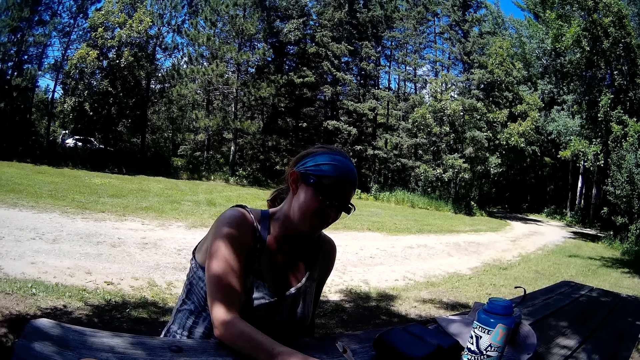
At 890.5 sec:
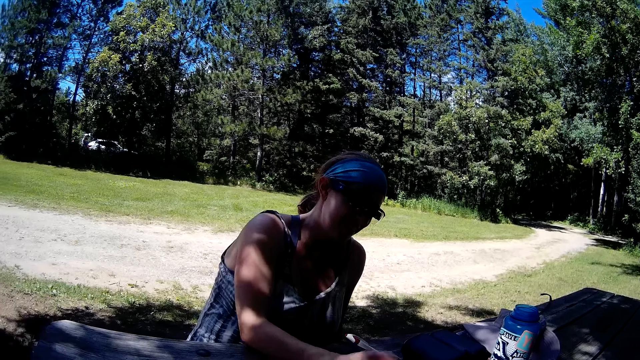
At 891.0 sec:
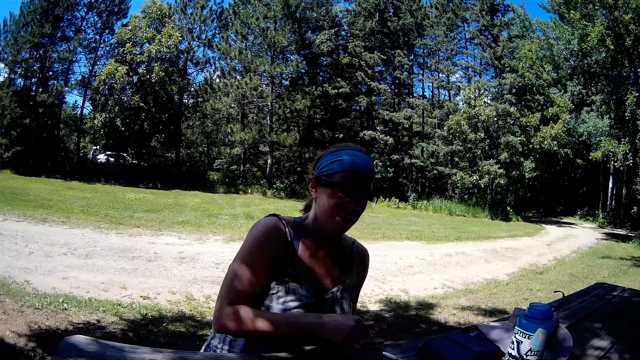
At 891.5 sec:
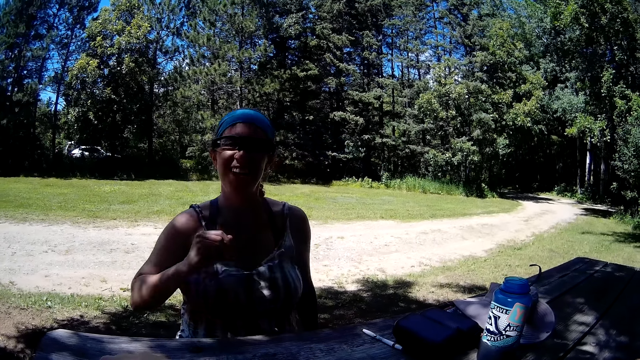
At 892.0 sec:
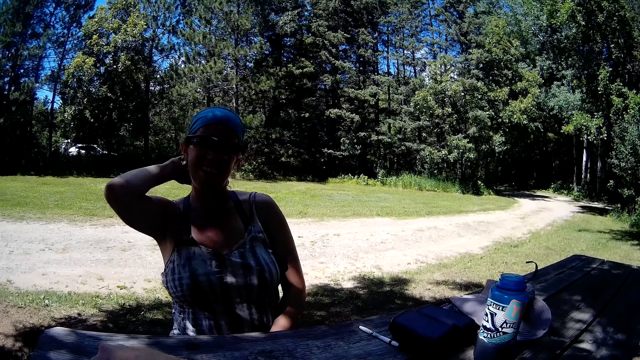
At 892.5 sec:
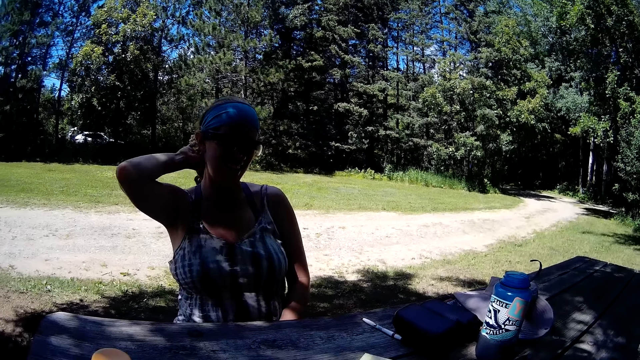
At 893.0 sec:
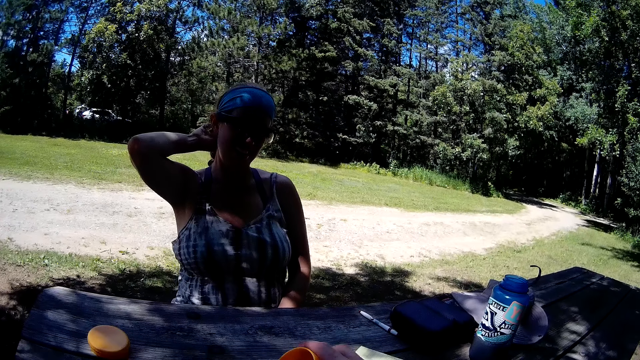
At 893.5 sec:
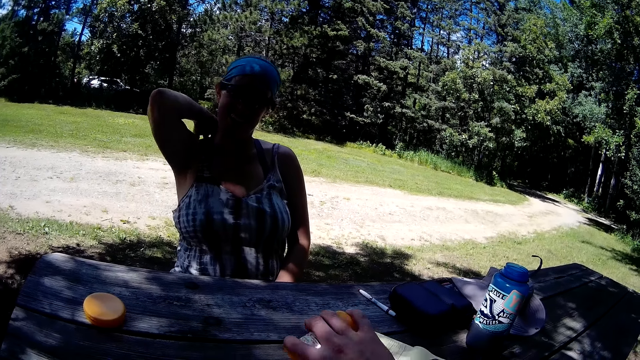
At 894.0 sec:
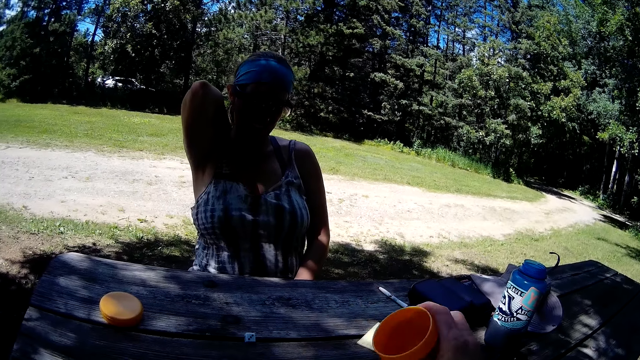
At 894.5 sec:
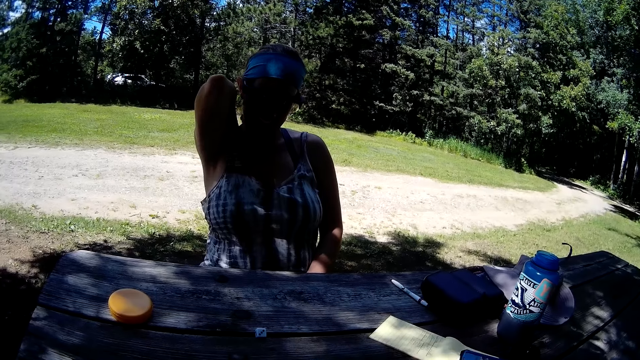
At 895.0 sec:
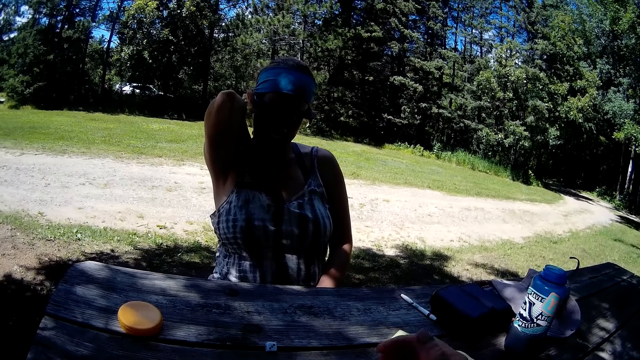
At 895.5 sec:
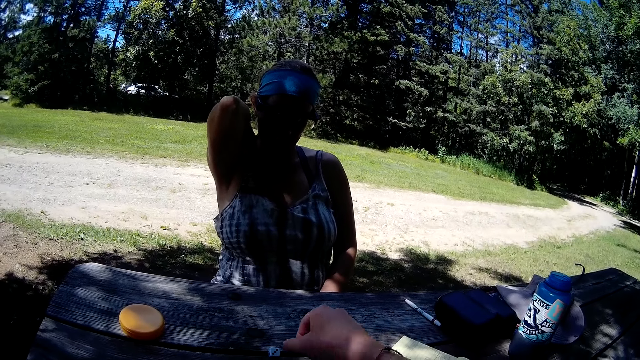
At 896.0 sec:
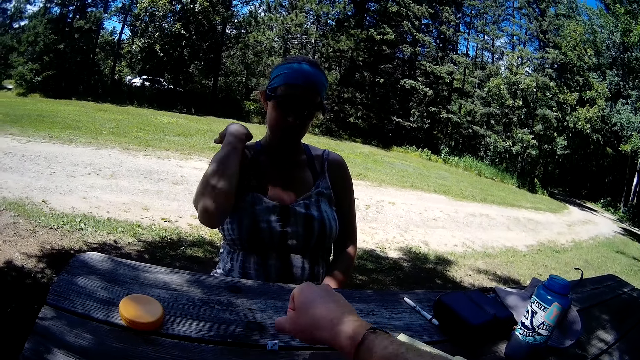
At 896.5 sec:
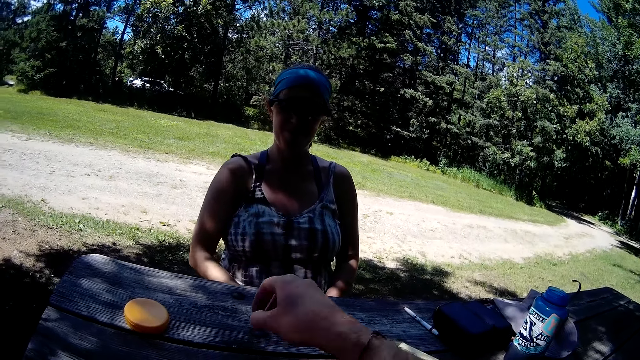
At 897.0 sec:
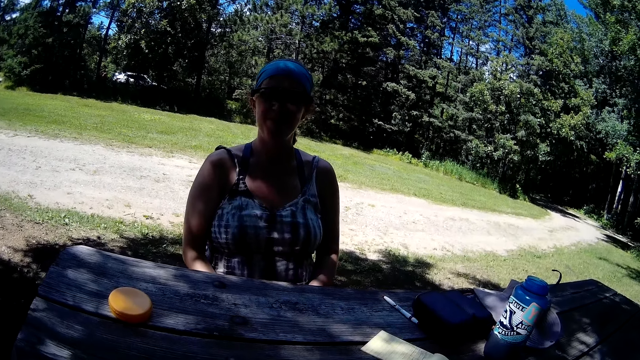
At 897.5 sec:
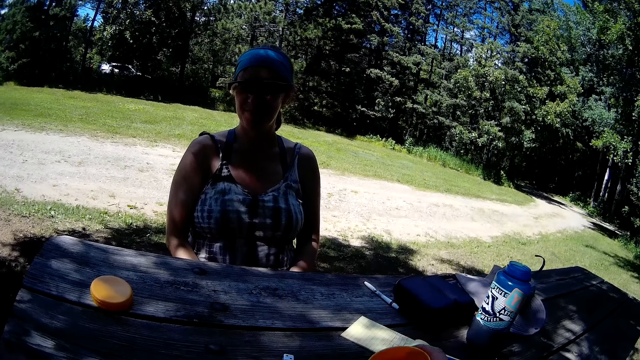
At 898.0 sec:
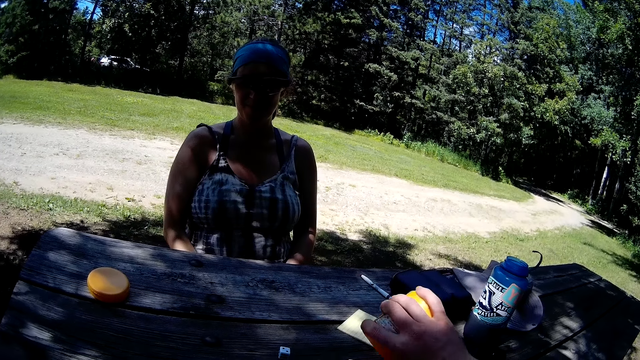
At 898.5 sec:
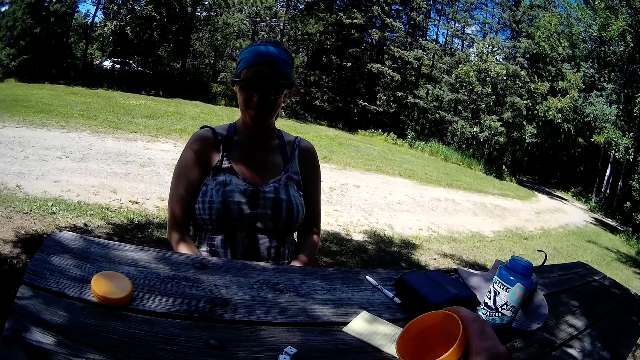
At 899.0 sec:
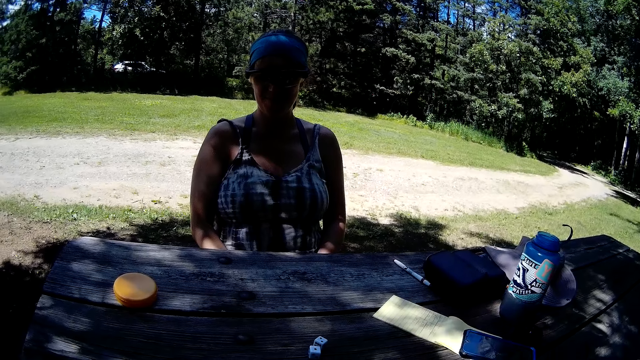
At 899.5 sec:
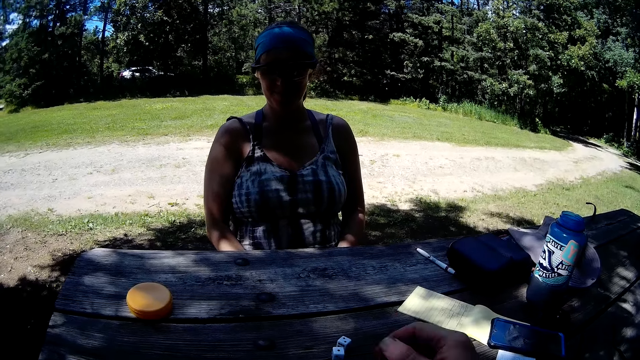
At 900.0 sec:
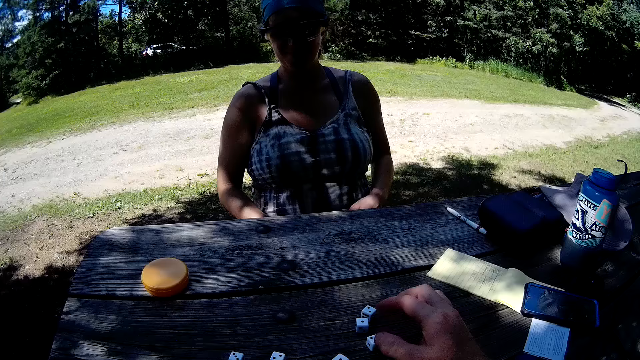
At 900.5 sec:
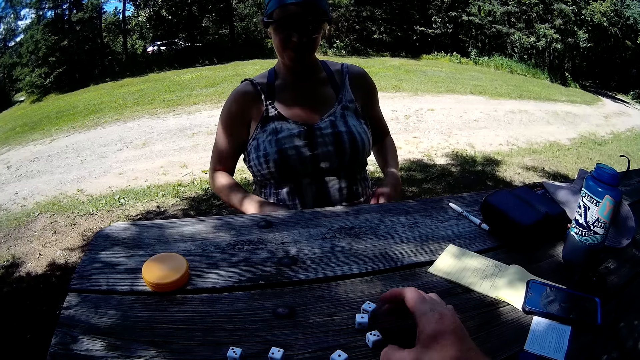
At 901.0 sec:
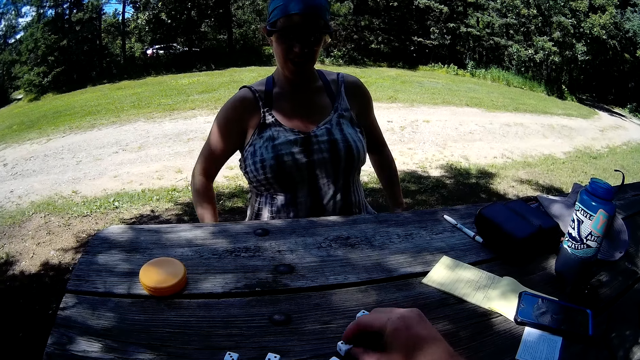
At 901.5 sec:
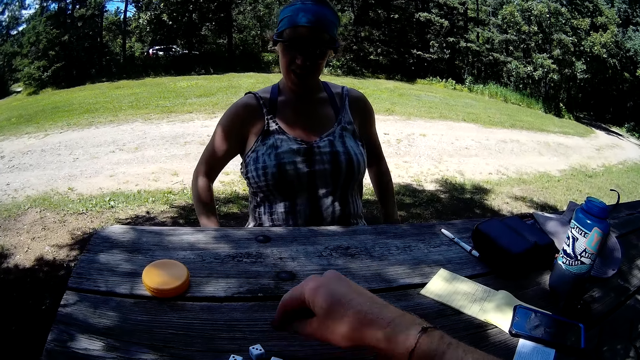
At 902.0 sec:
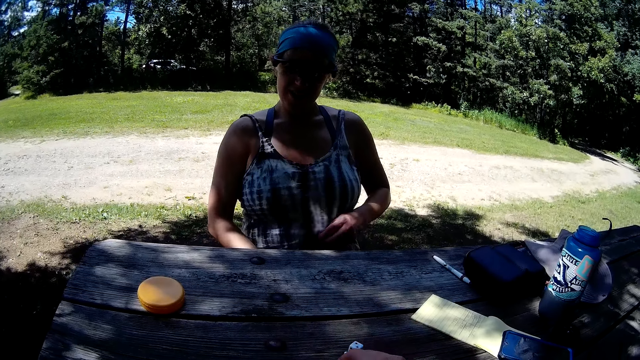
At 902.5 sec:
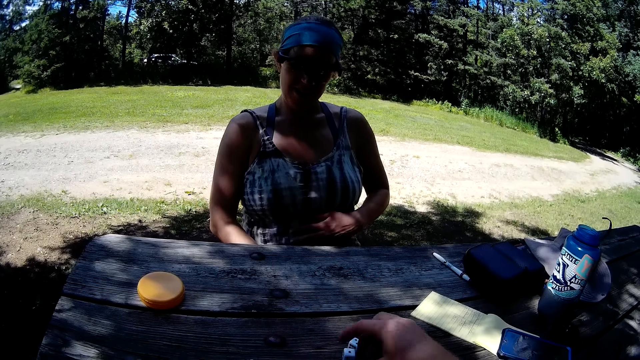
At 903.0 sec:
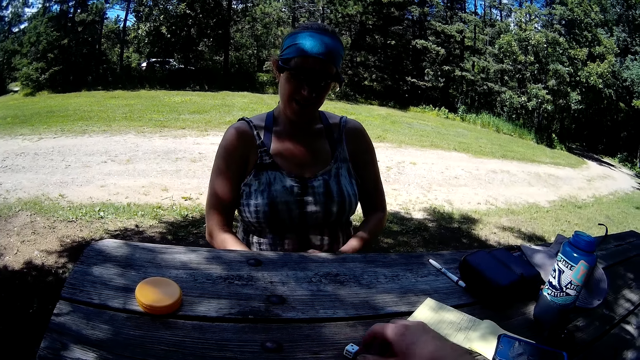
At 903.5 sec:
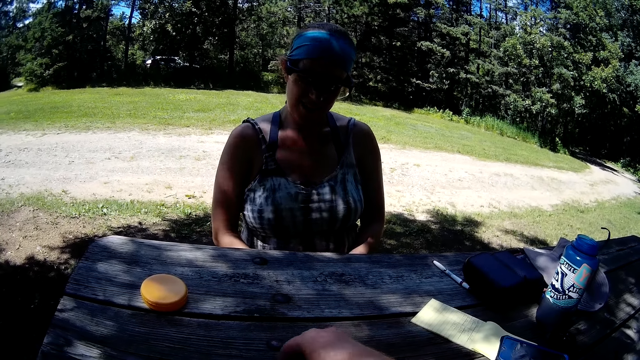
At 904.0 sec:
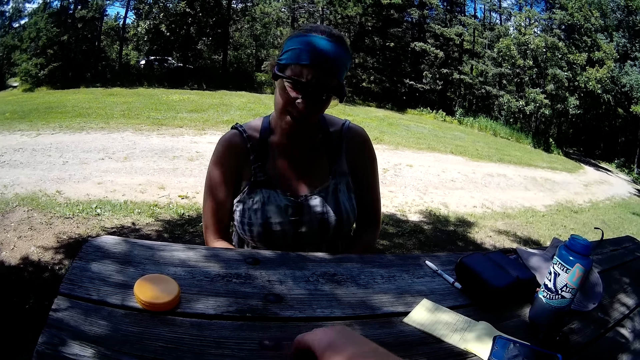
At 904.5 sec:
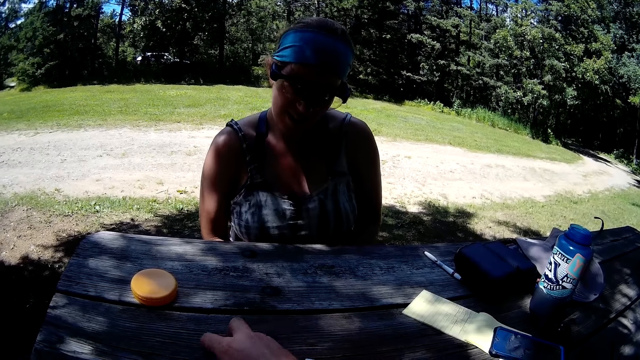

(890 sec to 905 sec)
The woman adjusts her hair at her back with her right hand. The camera wearer shakes the dice. He pours the dice on the table with his right hand. He picks up a dice. He pours the dice on the table. He moves the dice on the table with his right hand.

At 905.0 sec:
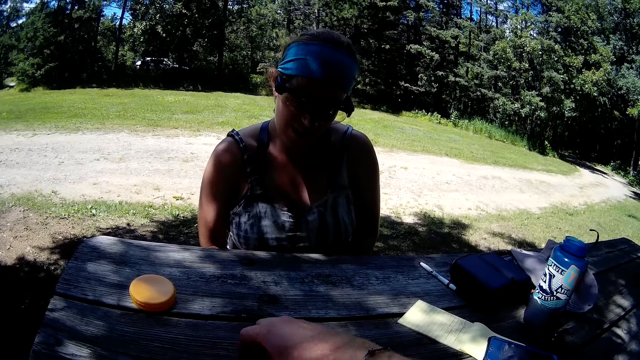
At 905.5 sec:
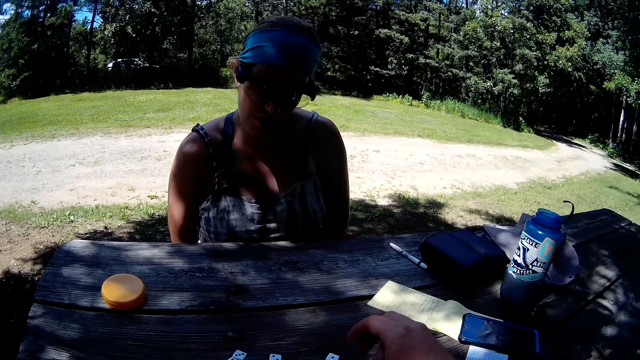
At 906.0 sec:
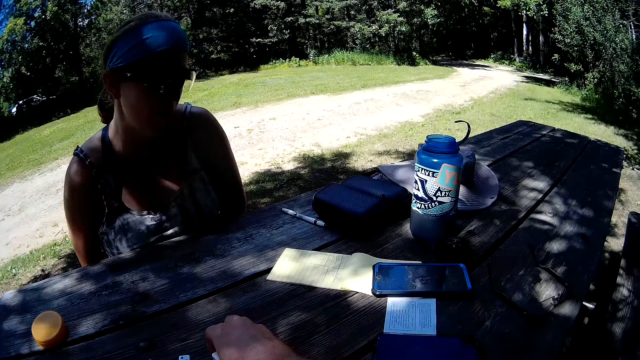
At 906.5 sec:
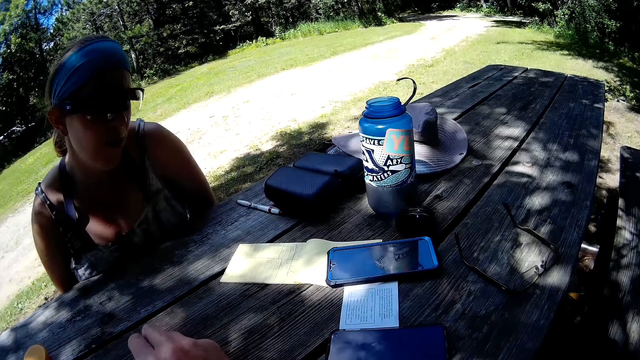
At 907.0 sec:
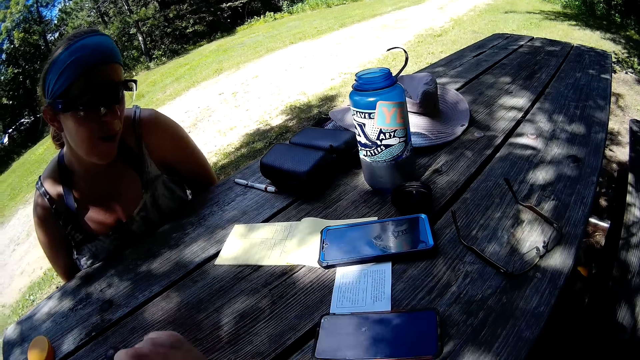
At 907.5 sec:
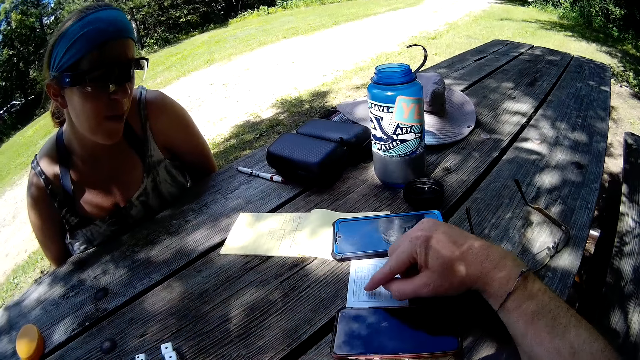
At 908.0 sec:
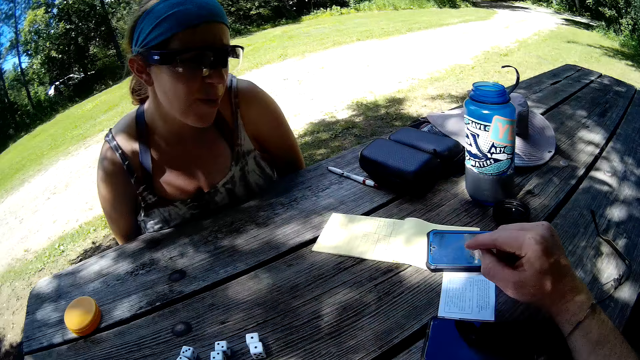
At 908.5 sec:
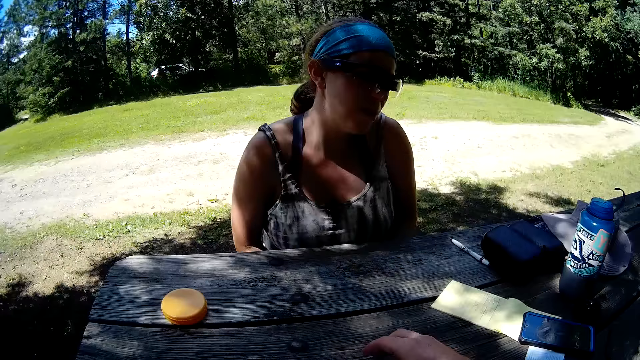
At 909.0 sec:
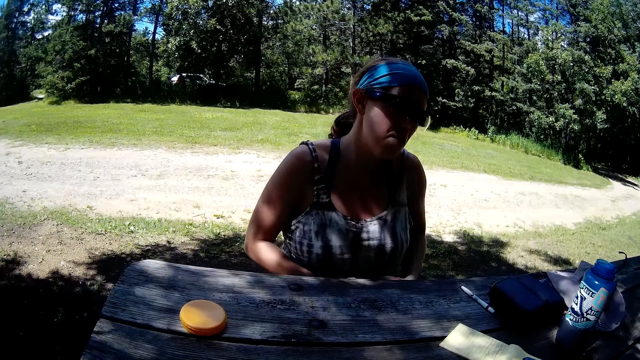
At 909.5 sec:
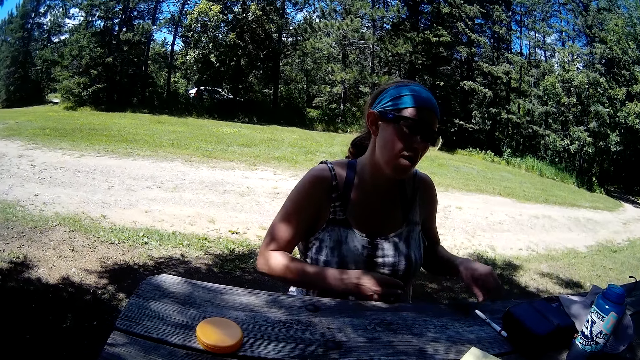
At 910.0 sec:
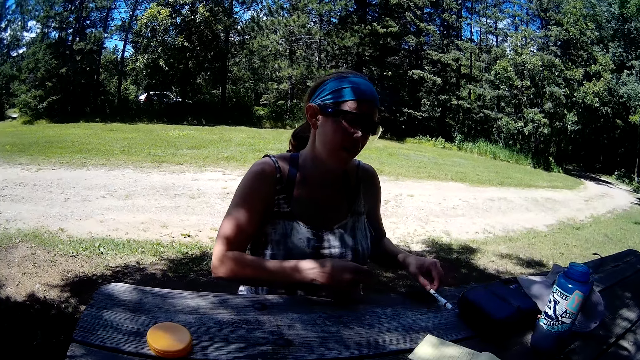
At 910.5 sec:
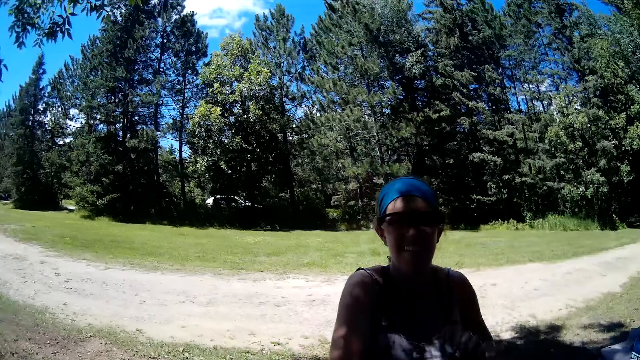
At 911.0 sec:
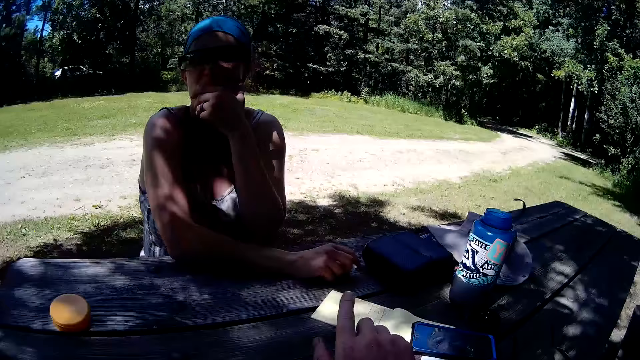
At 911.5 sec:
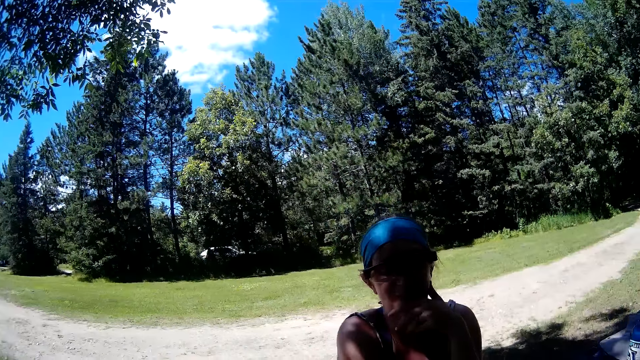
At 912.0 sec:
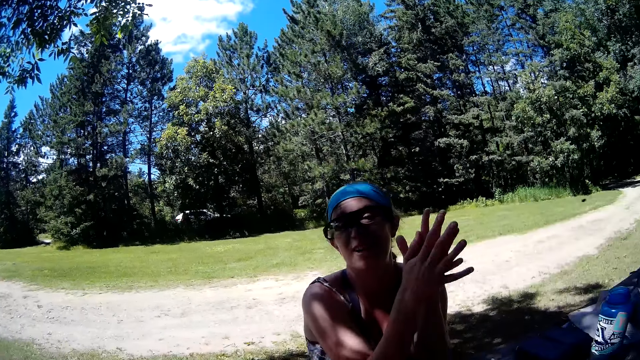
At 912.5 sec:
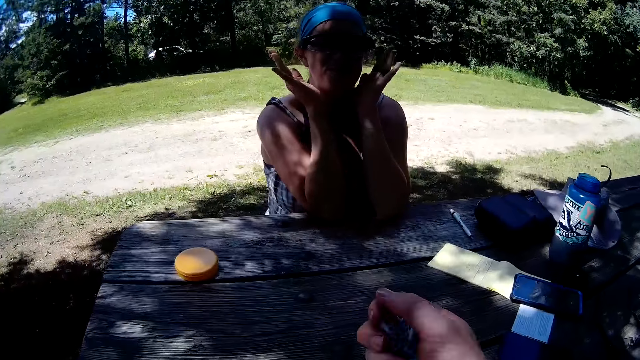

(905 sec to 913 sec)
The camera wearer points his right hand towards a paper. He reads the instructions on the paper. A woman picks up the pen.
